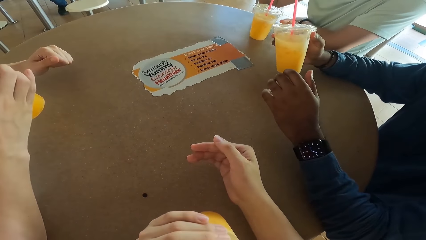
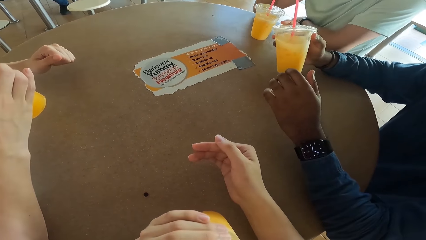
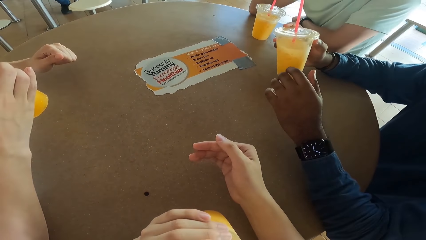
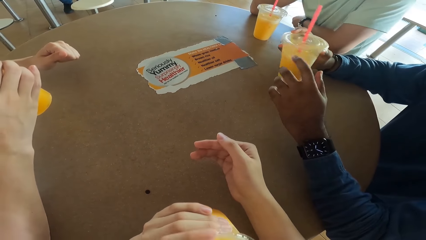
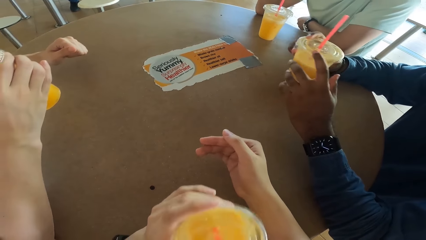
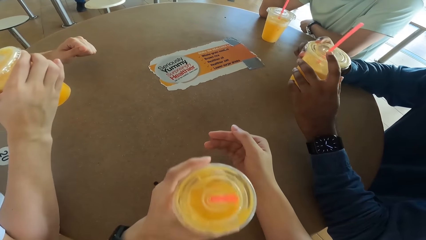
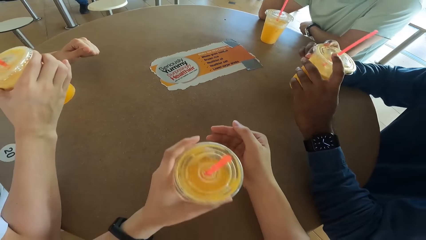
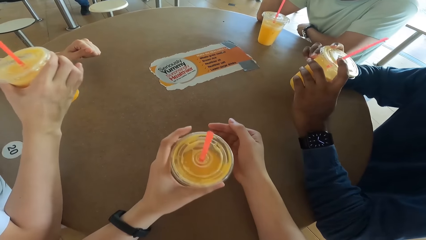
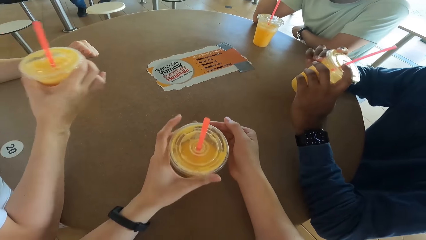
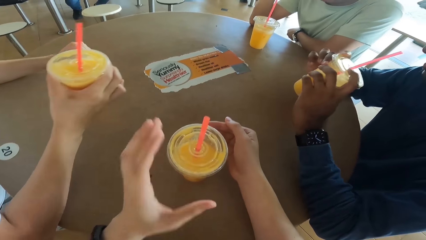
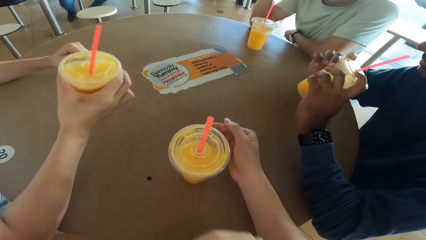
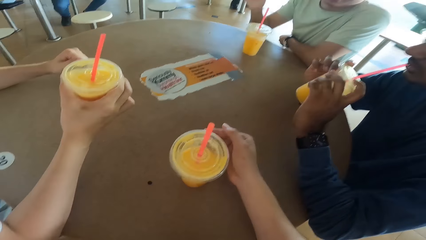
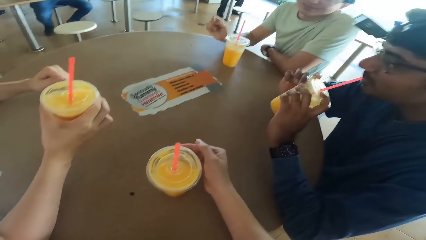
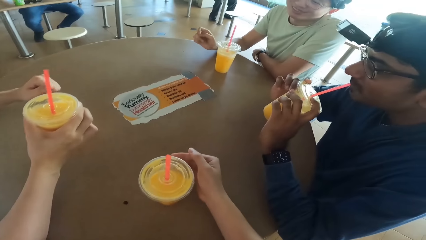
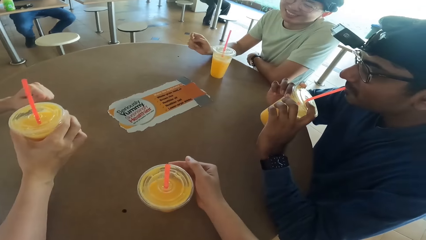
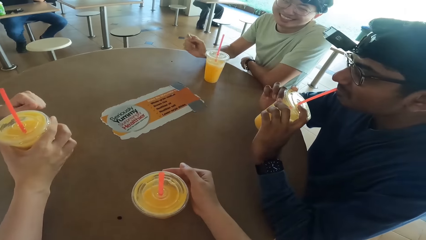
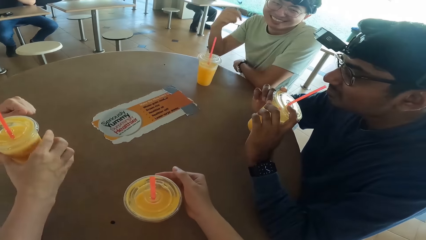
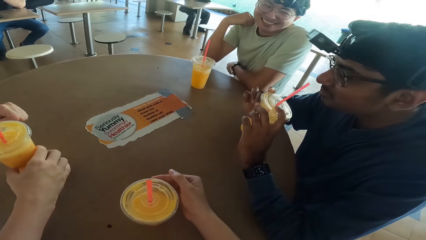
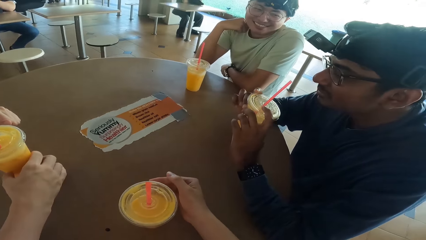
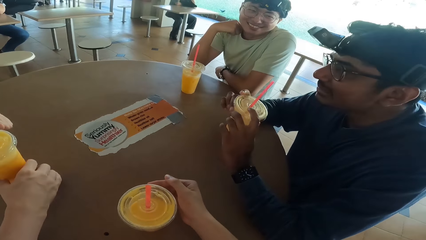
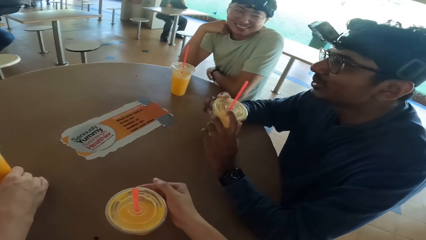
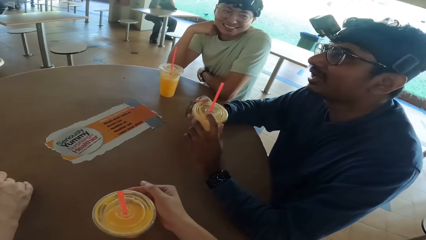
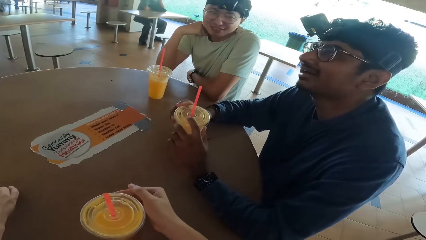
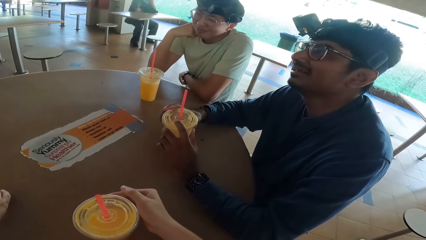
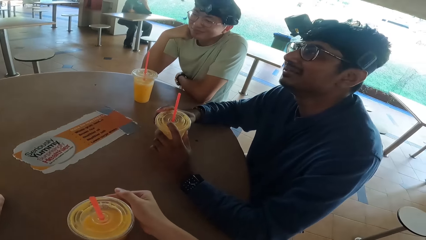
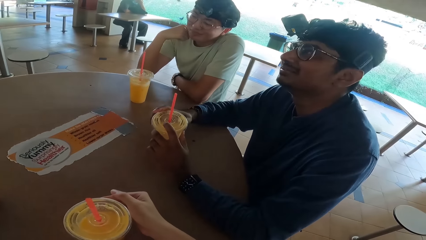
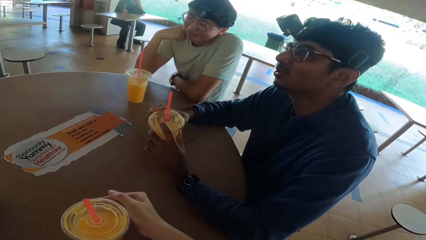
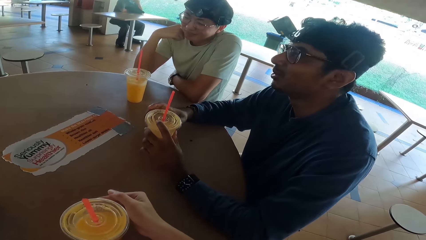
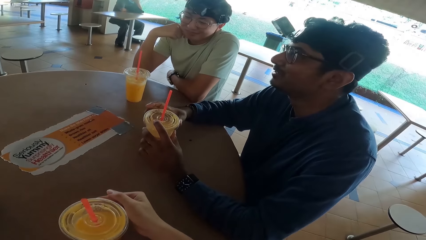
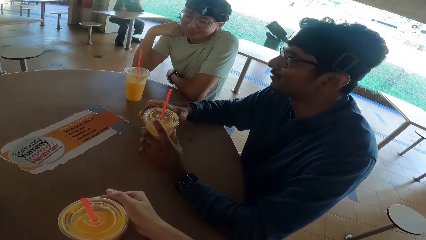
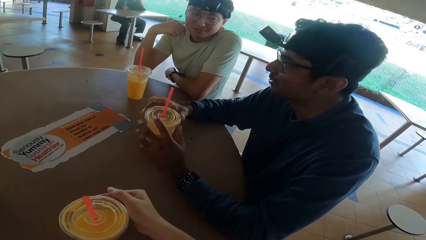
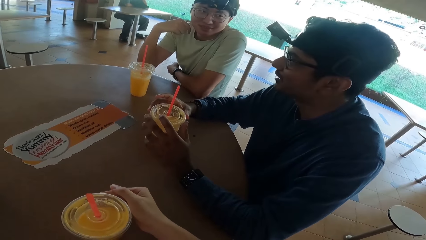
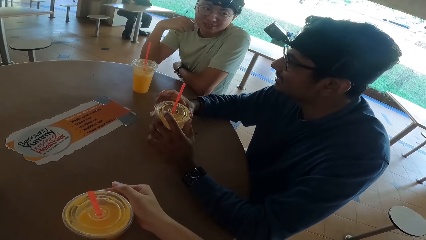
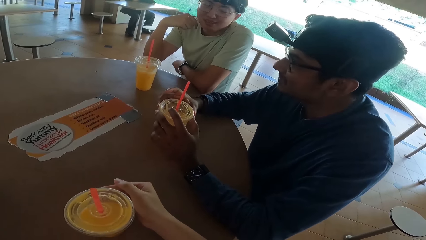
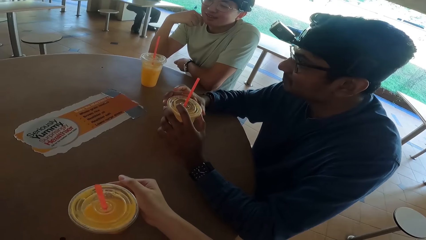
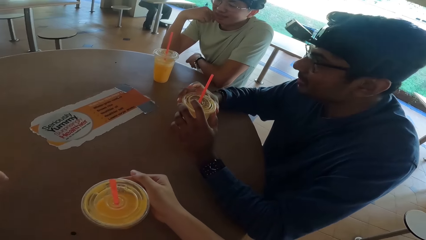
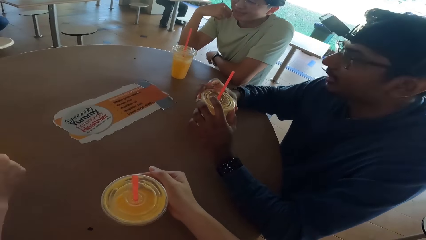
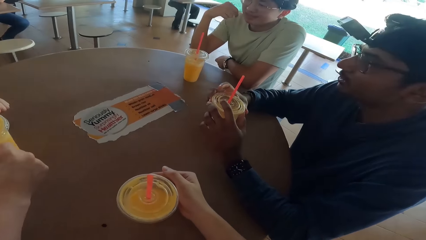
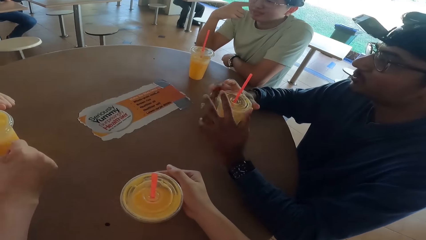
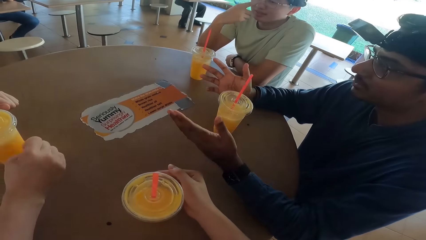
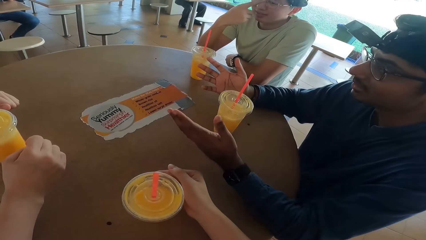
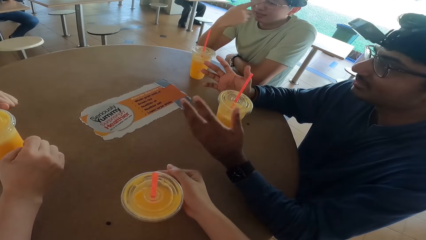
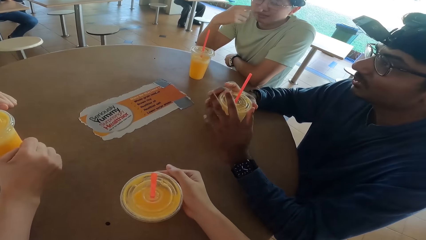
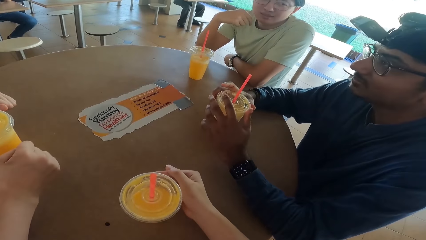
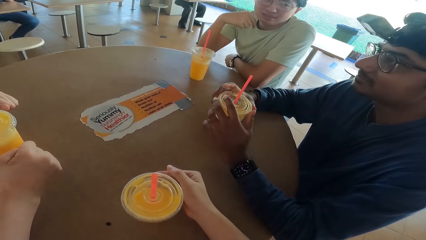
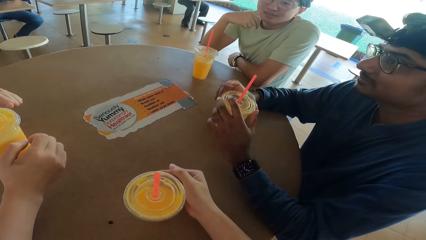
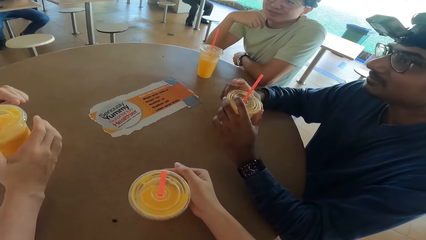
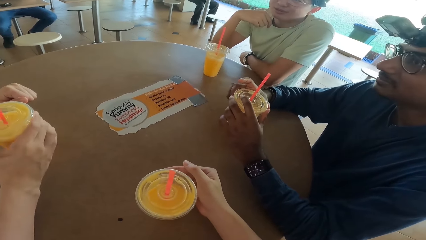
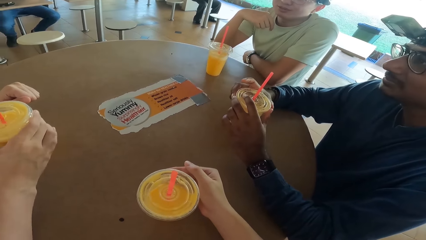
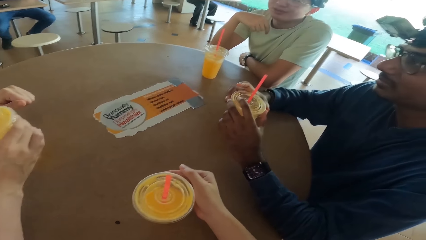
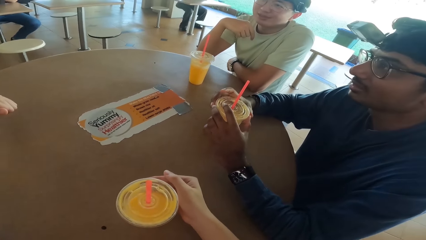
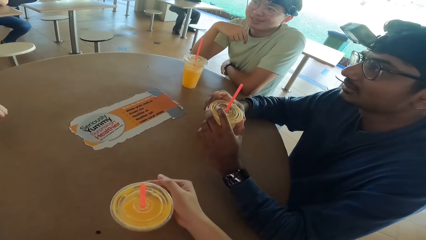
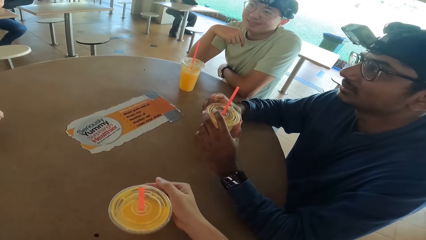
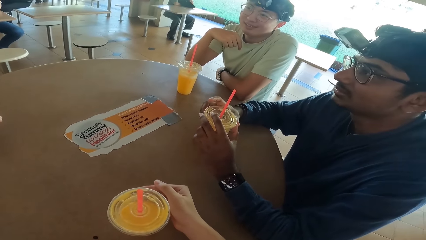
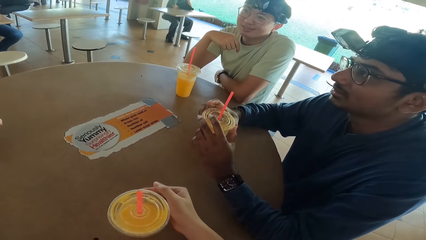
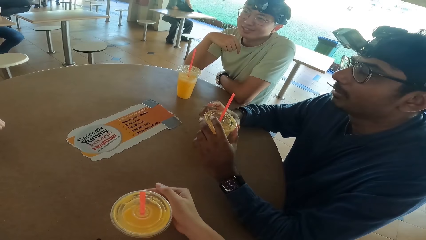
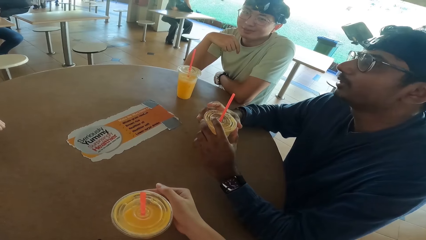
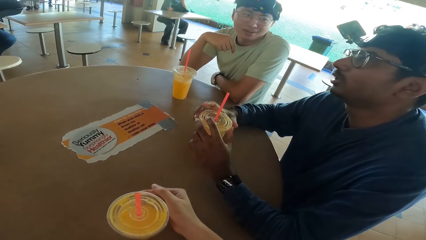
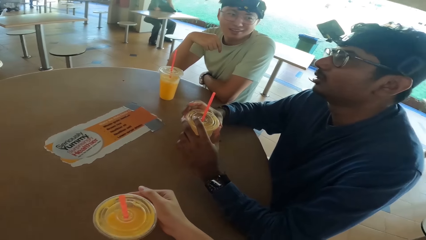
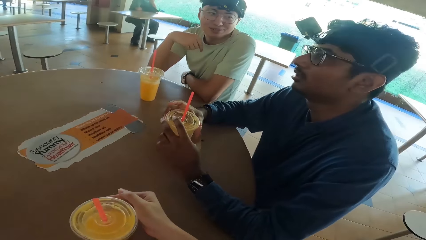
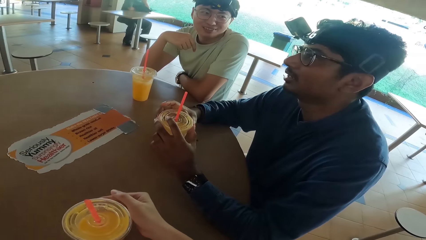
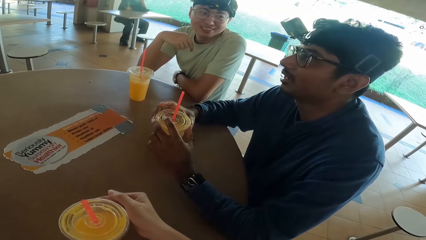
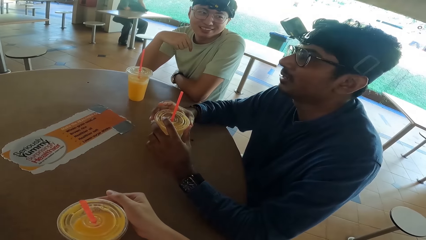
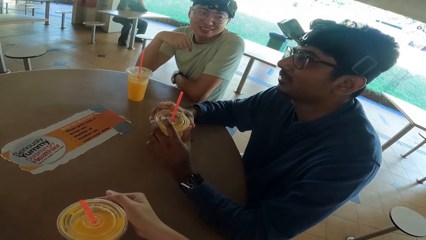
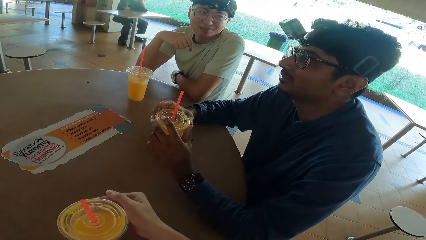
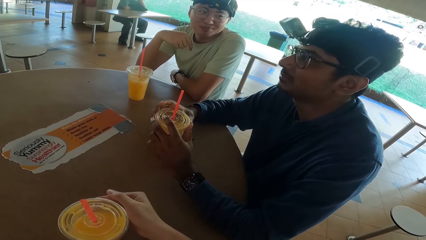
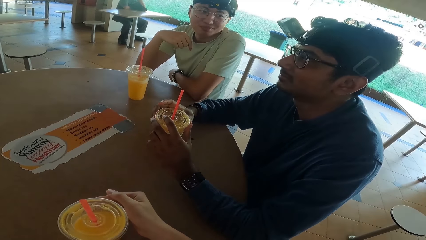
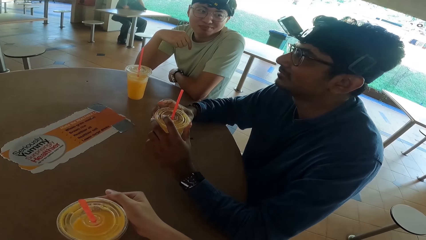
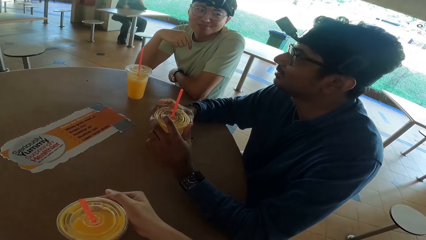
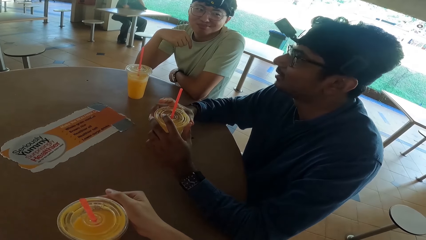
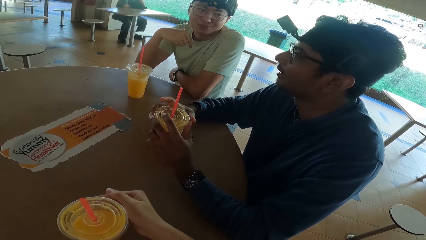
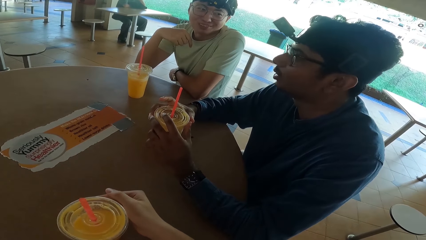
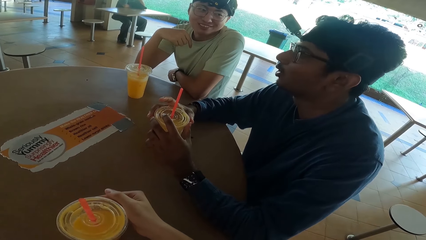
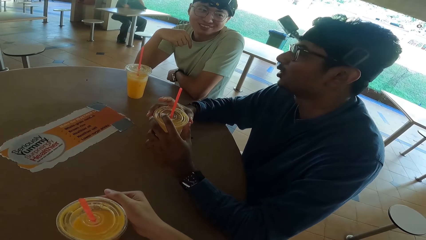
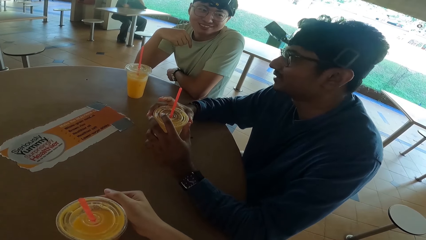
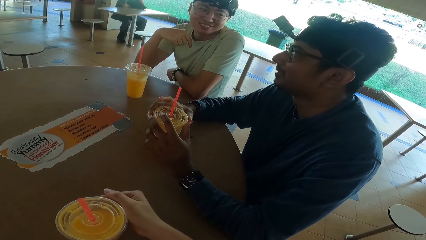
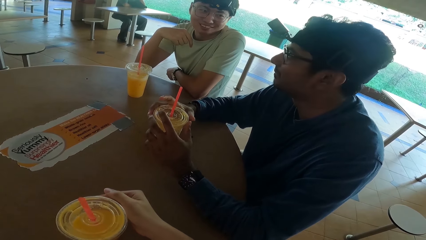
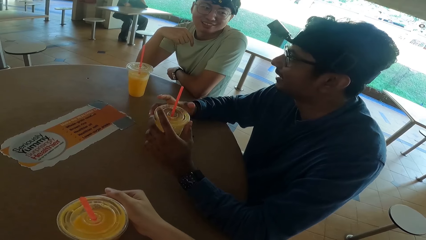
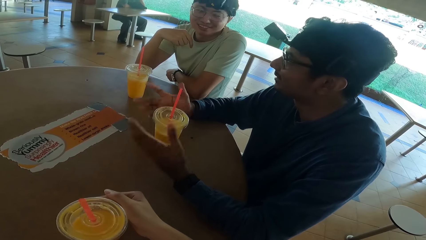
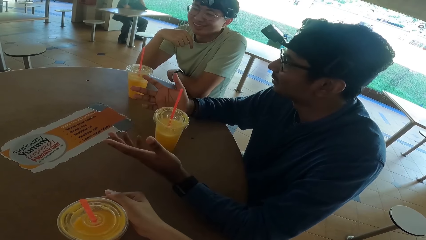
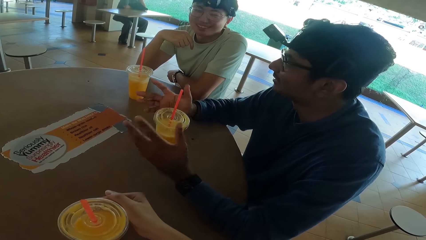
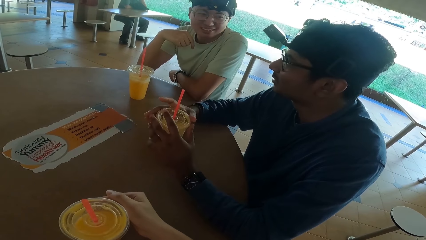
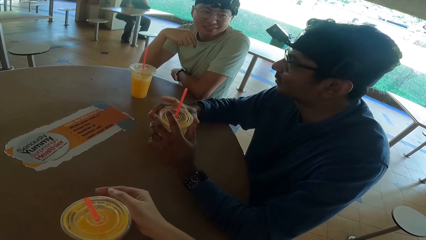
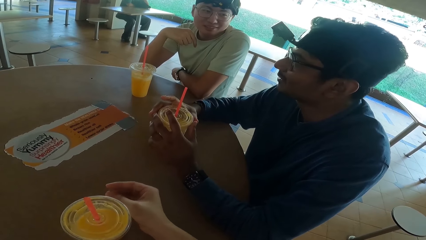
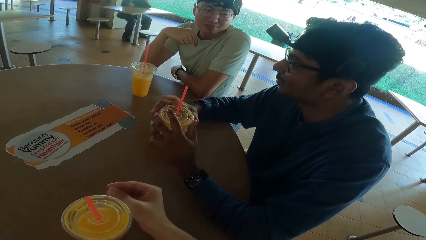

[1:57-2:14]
A person talks. Another person talks.
